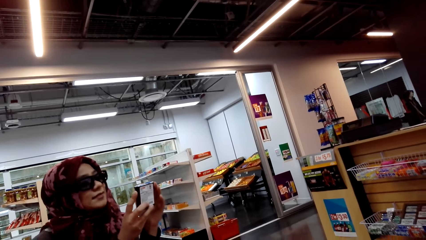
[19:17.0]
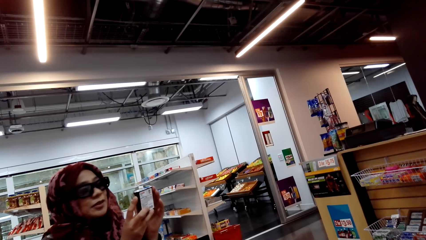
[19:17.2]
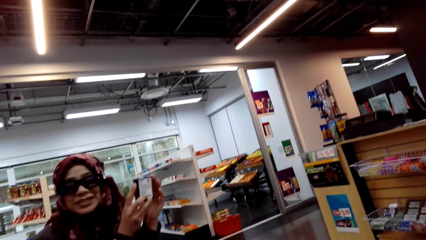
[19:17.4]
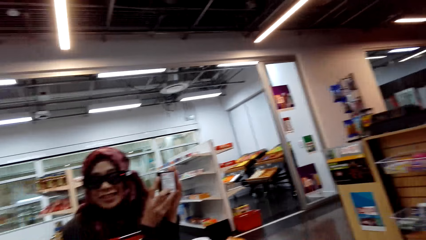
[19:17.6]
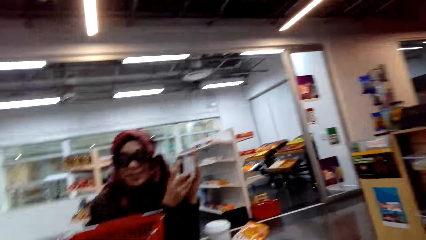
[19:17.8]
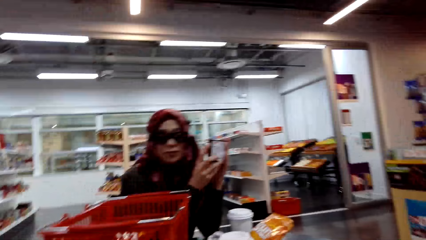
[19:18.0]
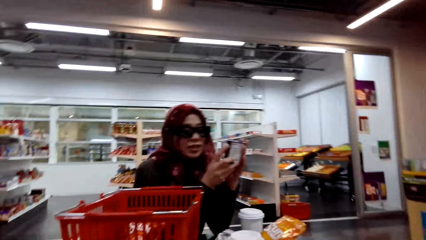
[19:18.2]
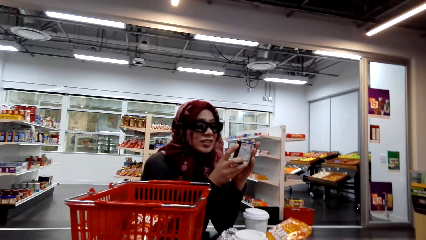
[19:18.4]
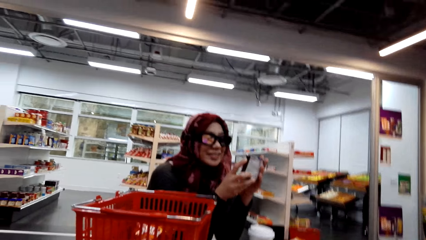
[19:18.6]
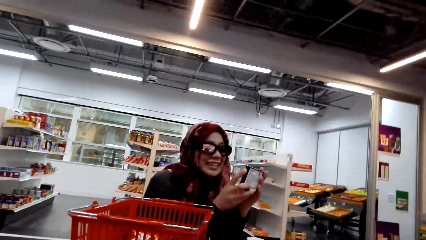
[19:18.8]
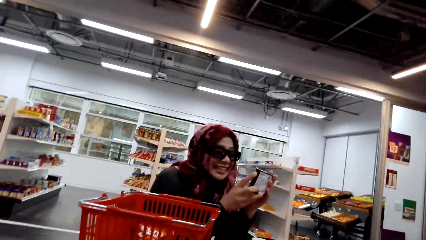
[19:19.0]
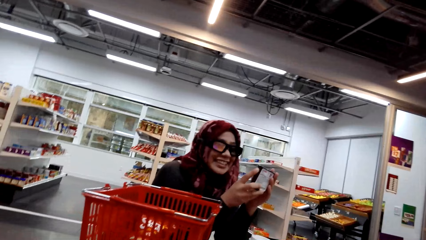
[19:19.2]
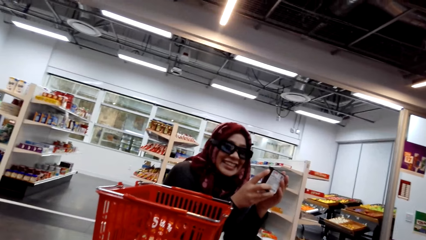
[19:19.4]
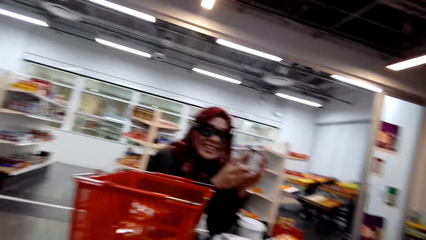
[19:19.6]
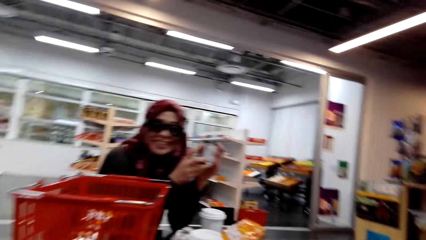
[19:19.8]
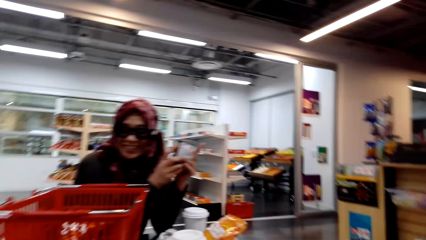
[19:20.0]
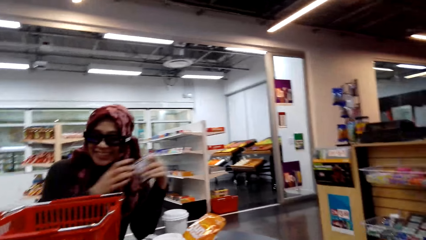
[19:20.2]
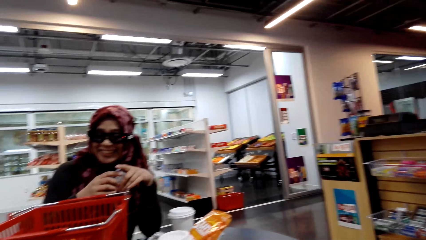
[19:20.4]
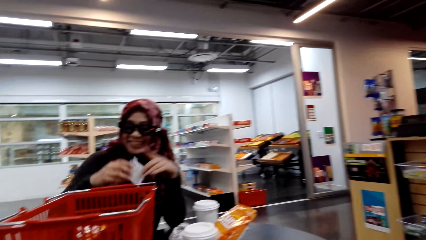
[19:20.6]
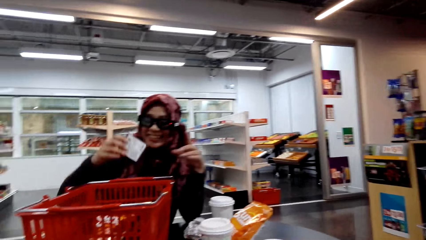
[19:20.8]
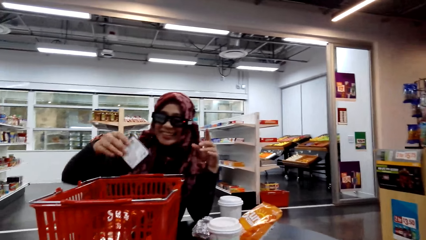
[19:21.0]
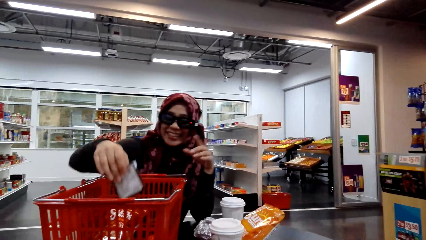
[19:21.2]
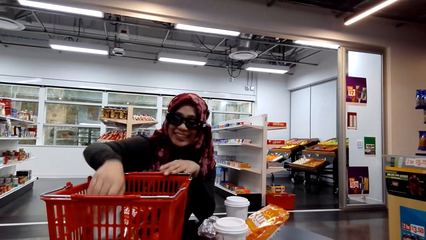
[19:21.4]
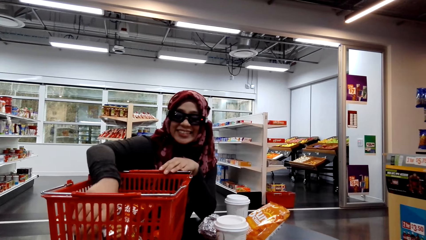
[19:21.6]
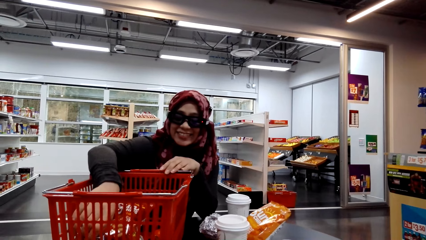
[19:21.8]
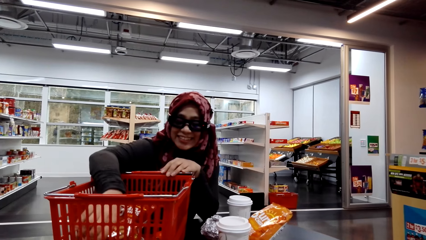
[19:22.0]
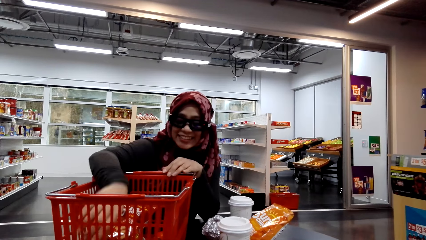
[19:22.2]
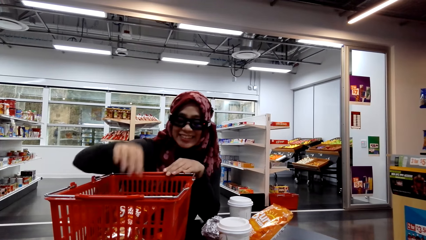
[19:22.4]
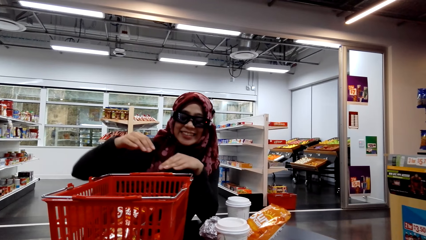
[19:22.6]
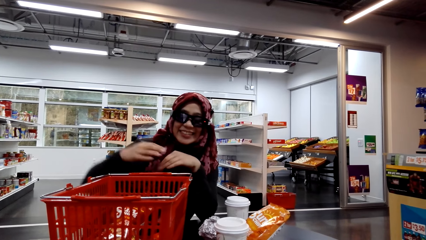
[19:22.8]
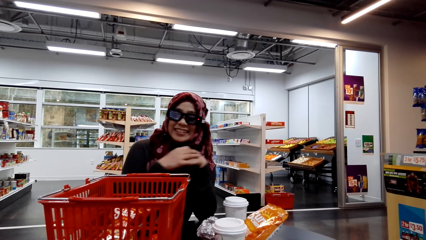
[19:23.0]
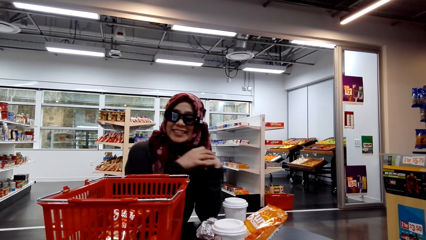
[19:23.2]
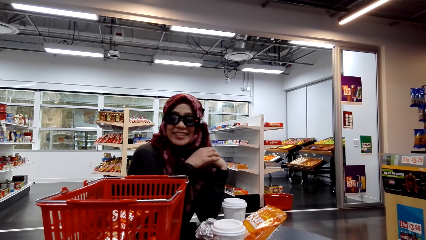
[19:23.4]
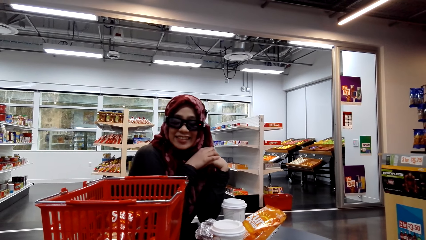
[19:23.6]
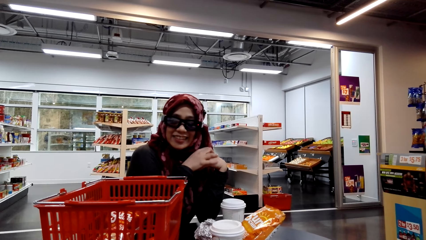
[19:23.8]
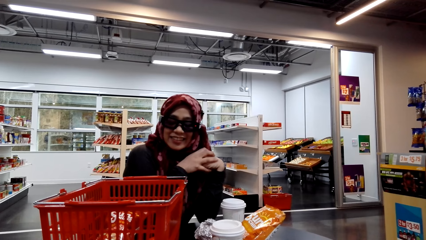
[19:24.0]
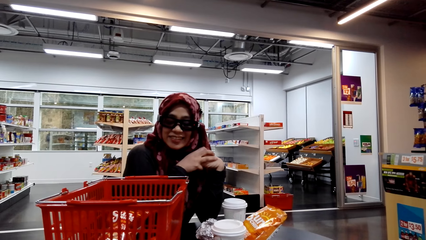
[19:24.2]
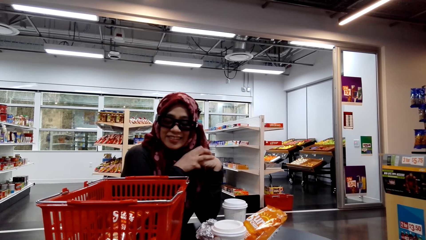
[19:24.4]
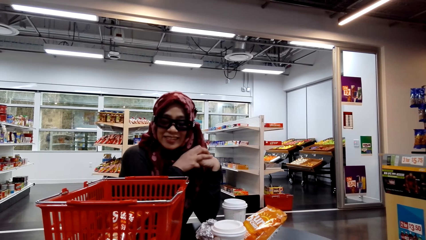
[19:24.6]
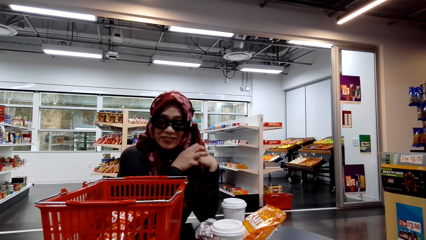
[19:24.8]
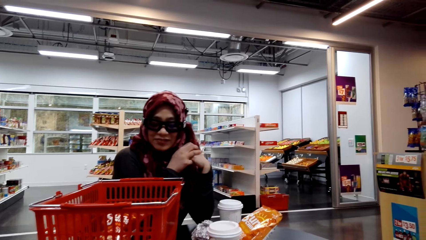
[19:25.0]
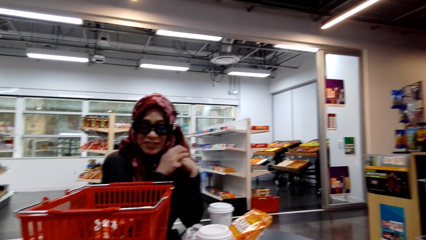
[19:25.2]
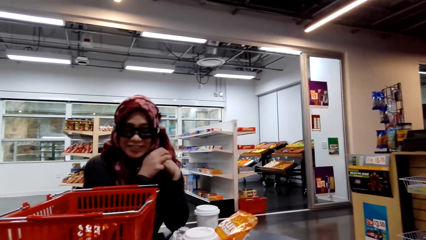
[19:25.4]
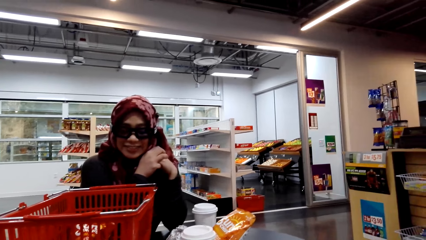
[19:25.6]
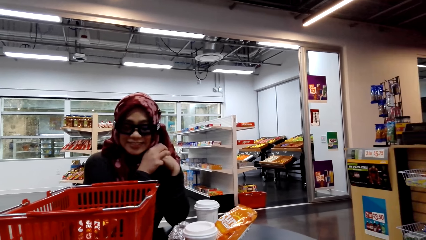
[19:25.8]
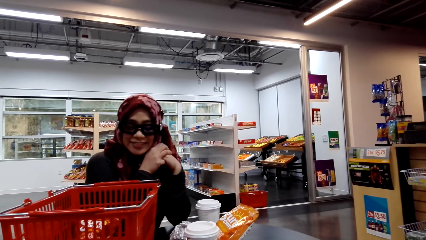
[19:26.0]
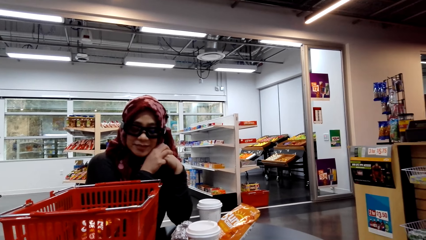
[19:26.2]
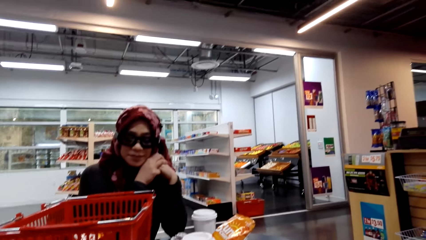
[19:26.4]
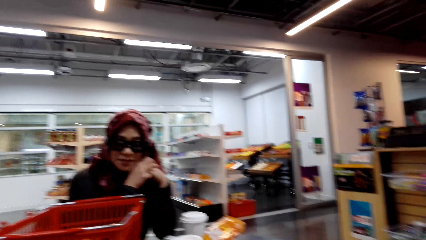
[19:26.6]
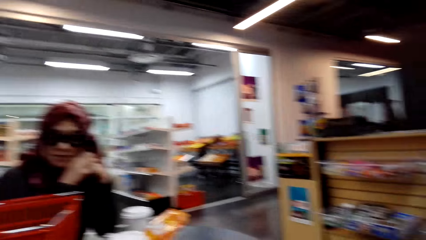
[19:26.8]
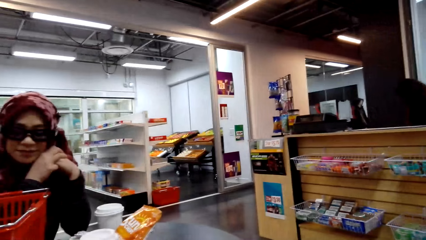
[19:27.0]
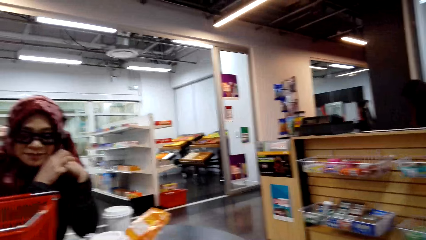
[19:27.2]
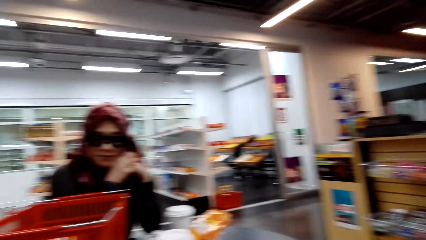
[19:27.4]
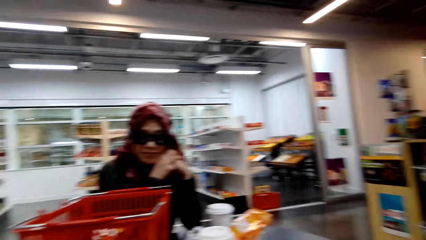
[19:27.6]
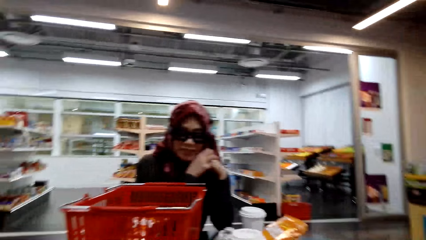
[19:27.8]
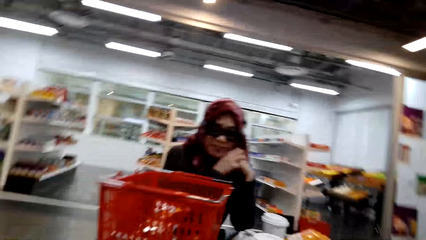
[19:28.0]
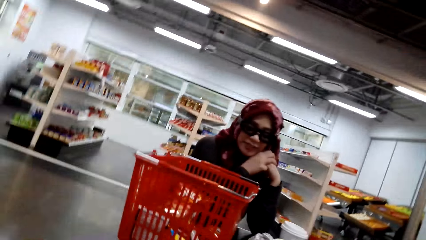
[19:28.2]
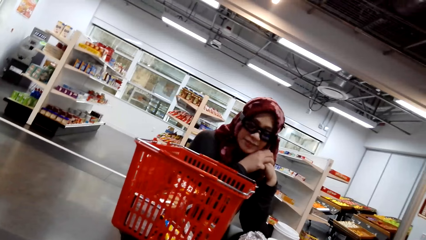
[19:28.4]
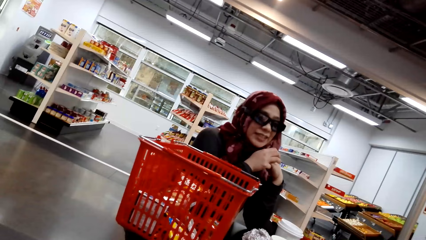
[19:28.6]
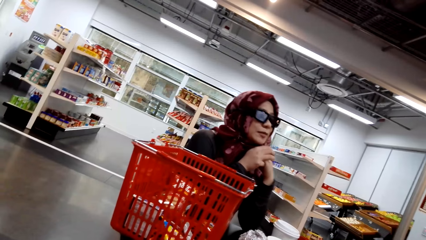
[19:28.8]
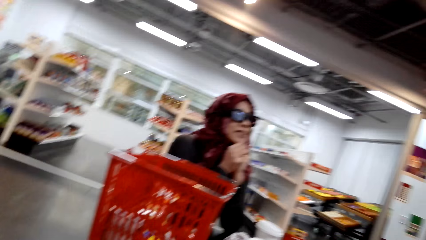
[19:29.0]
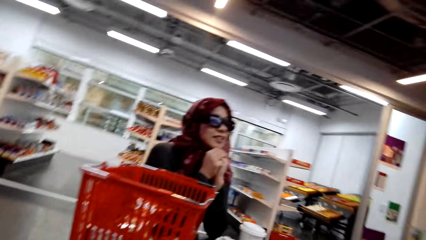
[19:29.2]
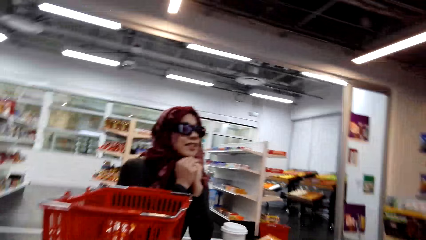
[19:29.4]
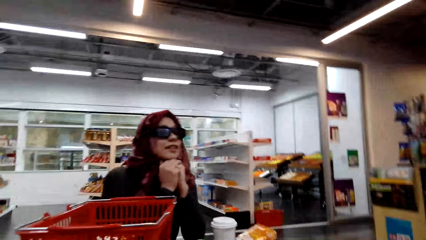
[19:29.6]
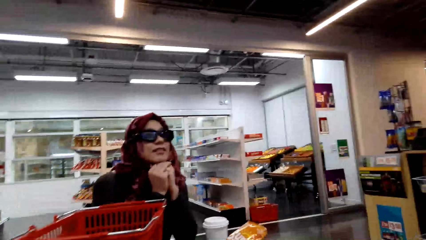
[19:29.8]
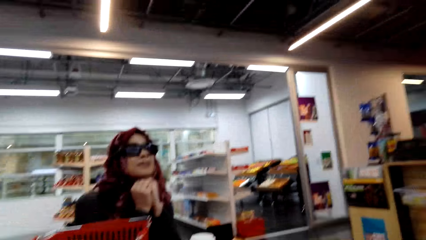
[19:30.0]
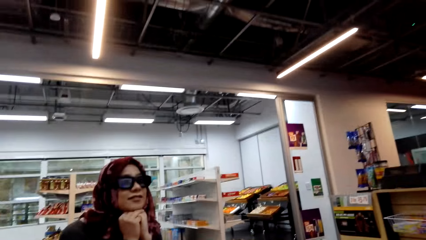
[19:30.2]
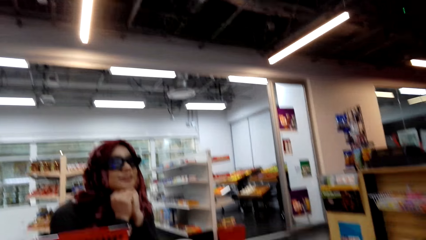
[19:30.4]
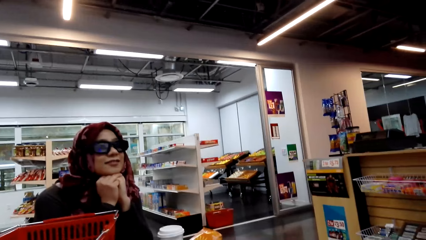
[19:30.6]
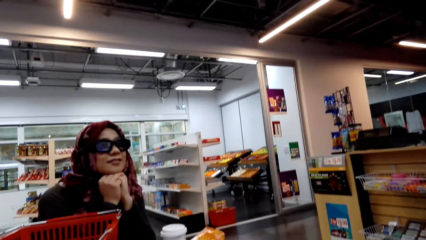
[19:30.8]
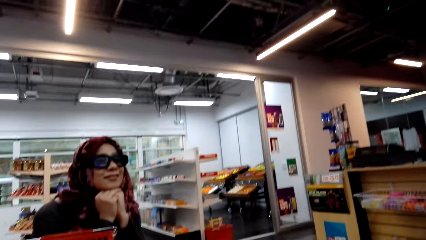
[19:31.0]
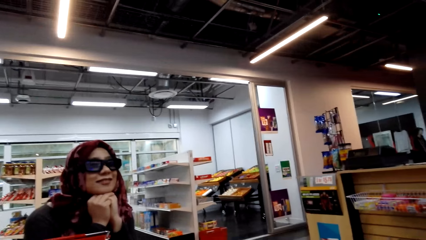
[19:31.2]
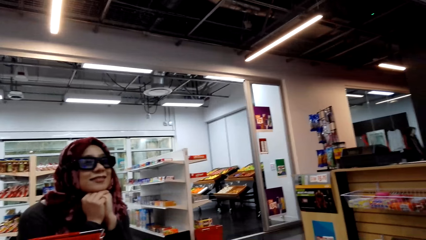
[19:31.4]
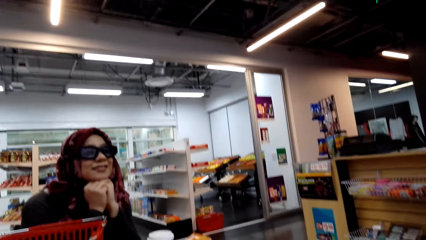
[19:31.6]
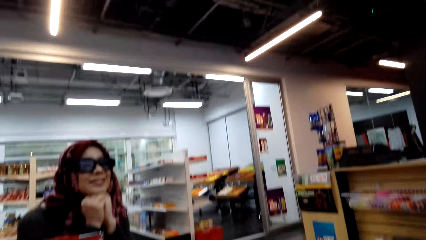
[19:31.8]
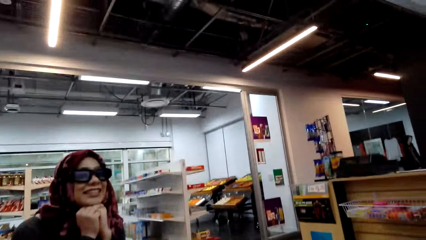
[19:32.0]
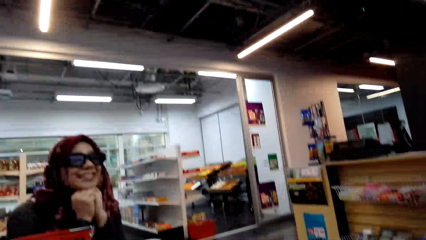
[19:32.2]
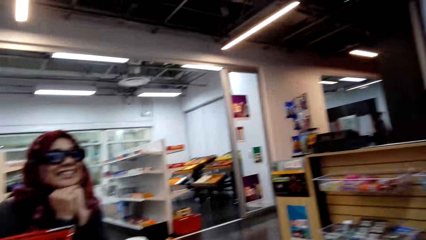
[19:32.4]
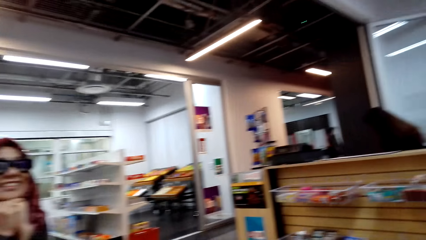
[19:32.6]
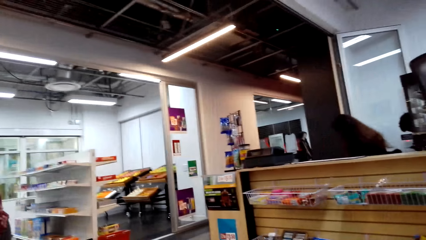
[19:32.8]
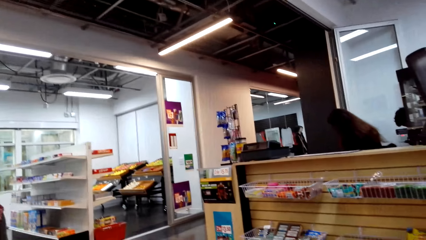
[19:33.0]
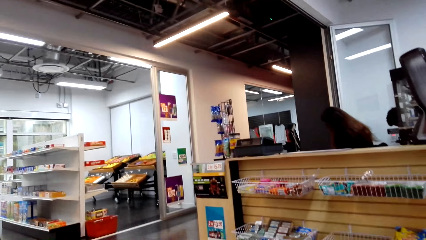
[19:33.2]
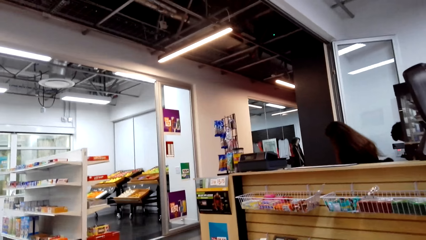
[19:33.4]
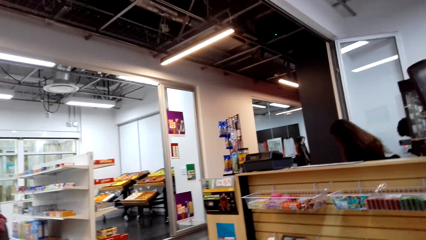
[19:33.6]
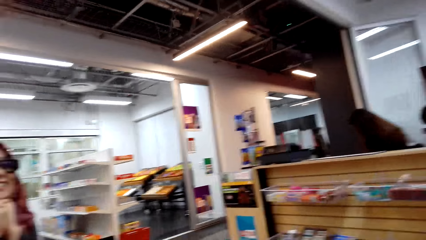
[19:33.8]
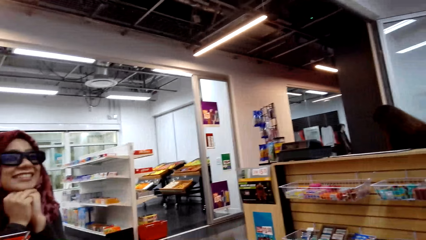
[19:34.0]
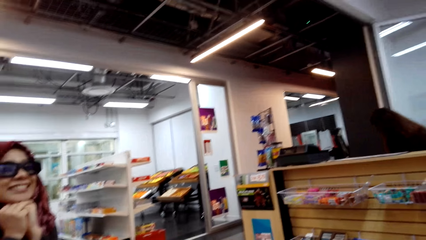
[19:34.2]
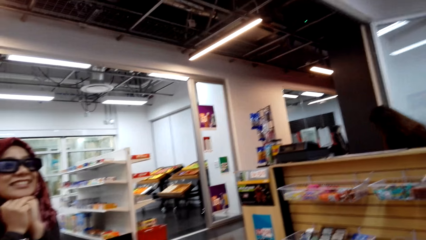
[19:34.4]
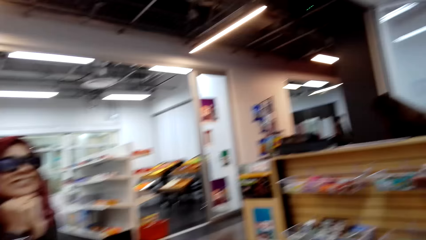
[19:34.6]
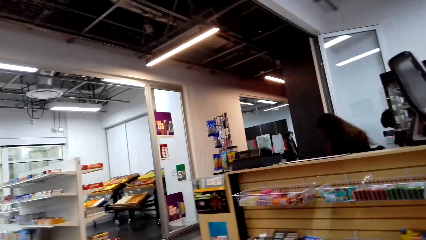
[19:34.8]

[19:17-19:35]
A woman converses with the camera wearer. The camera wearer puts something in the bucket. They look around the supermarket. They move the camera around the mall. The woman converses with the camera wearer. The camera wearer looks around the supermarket.
